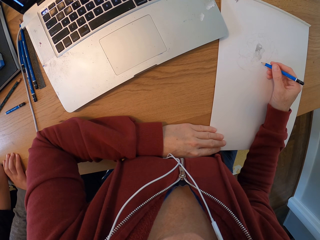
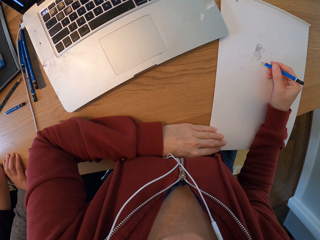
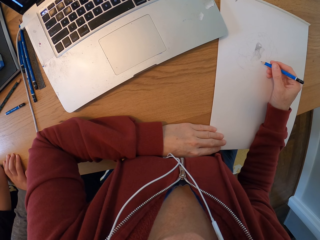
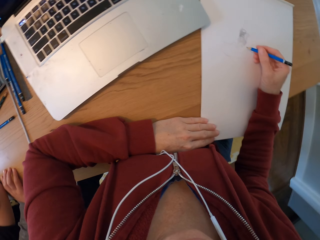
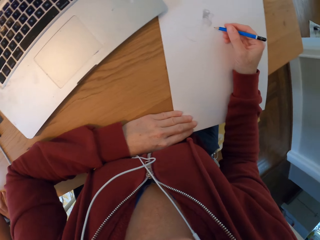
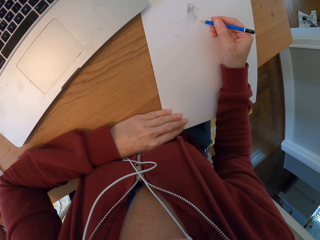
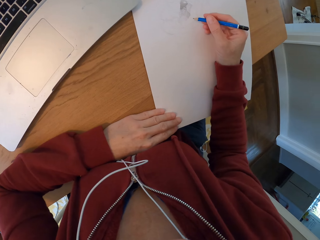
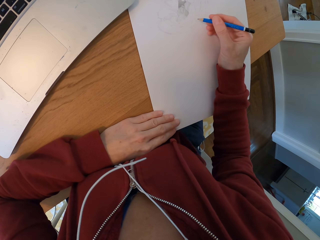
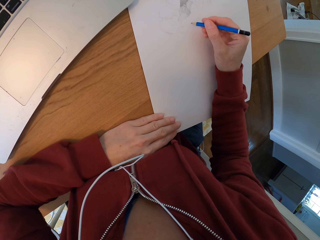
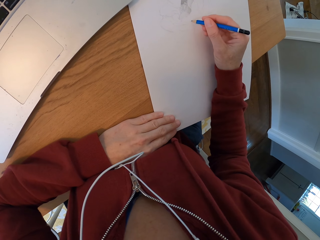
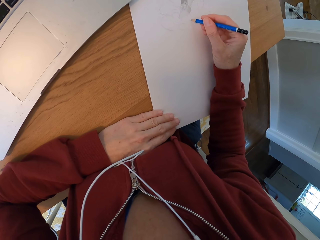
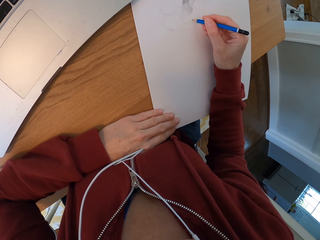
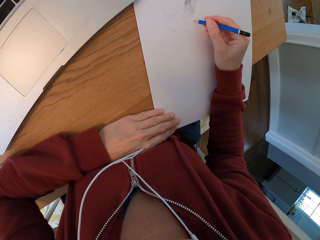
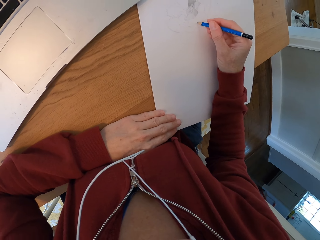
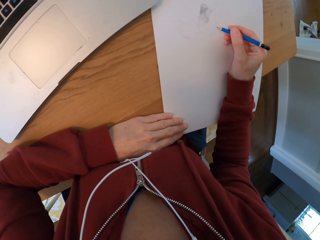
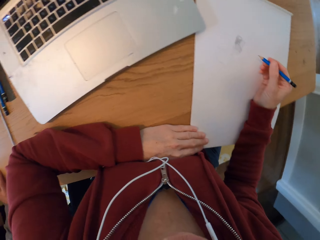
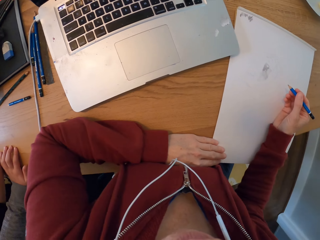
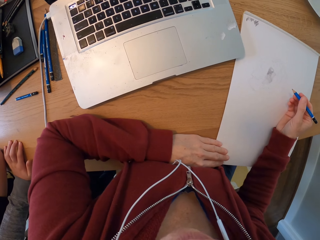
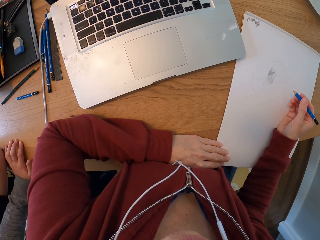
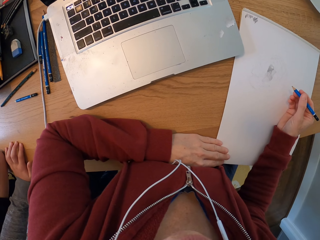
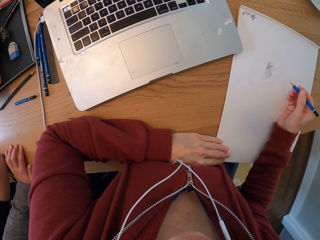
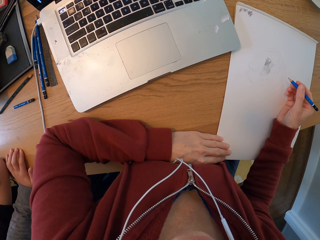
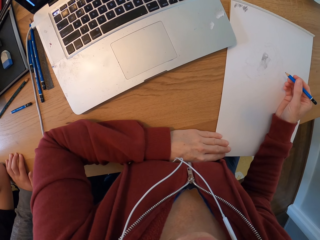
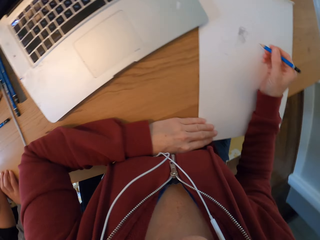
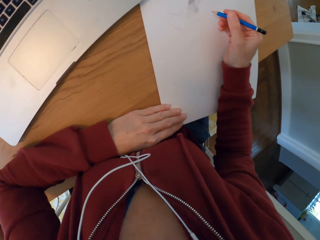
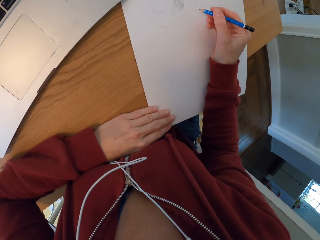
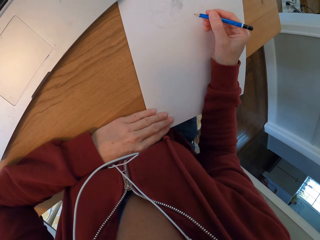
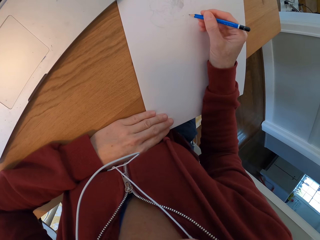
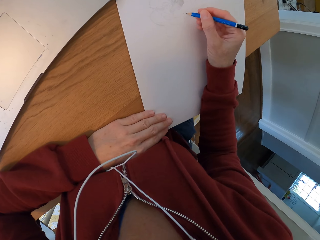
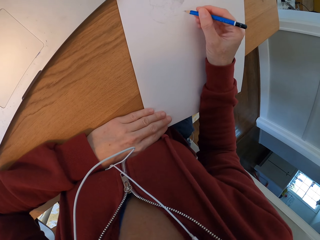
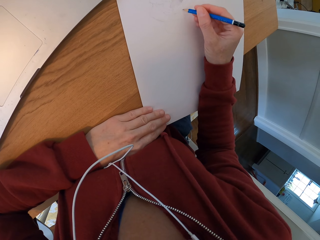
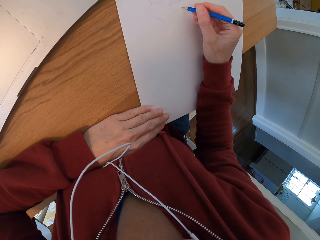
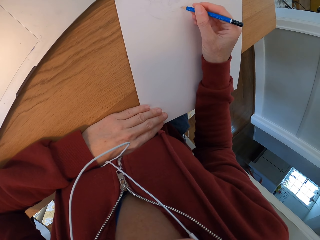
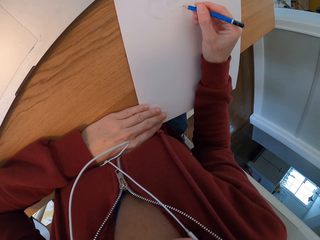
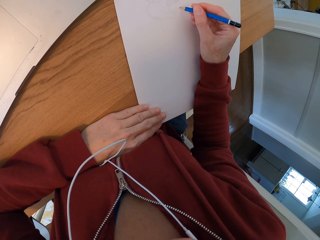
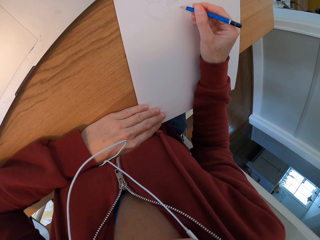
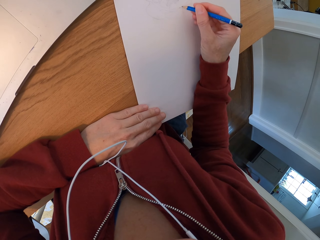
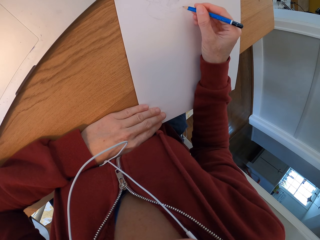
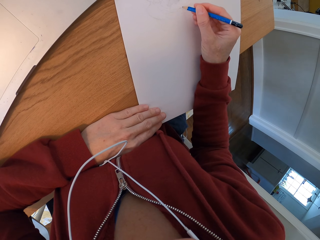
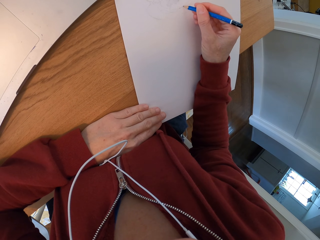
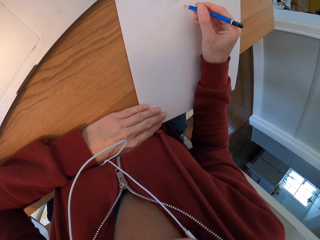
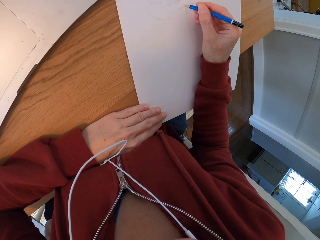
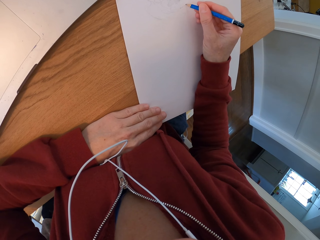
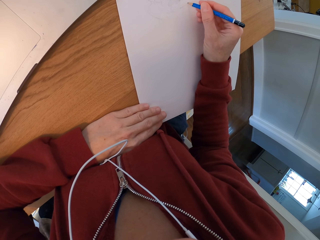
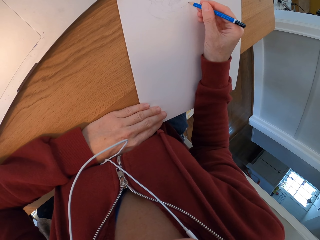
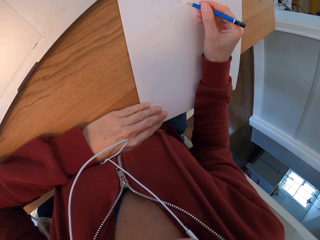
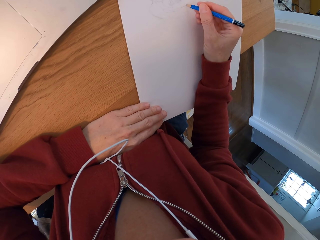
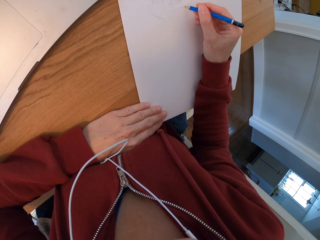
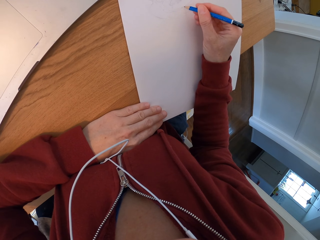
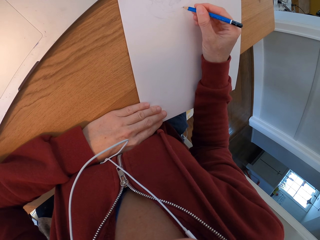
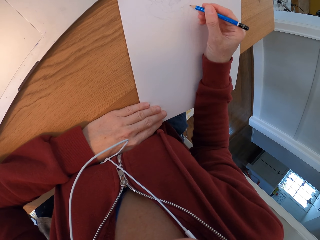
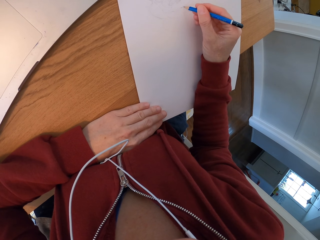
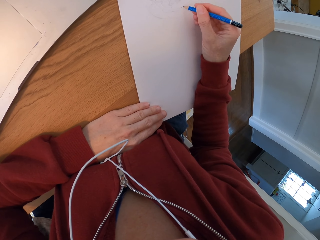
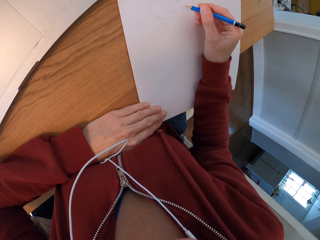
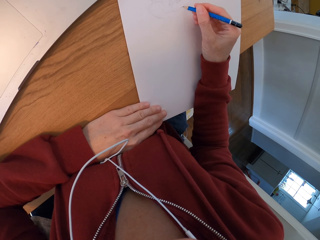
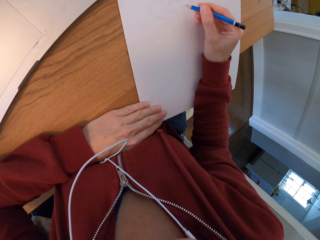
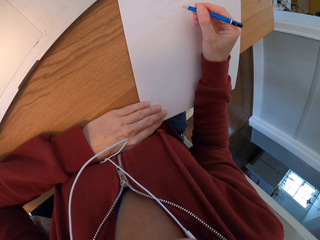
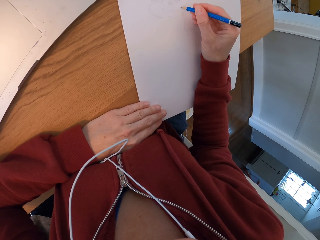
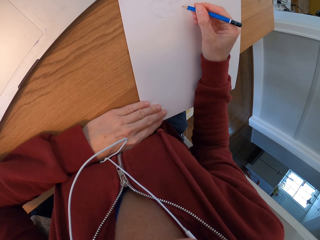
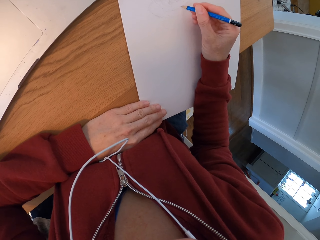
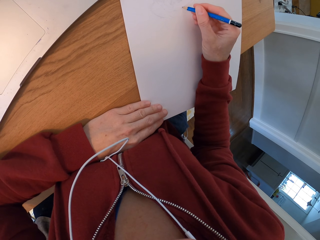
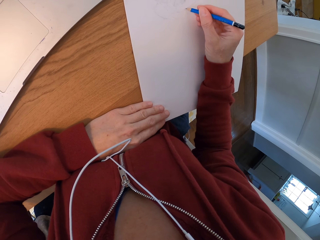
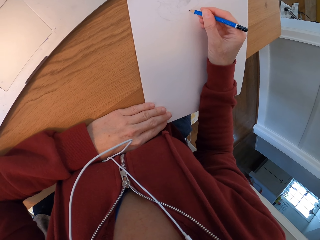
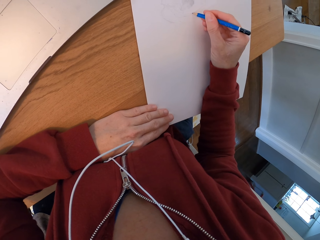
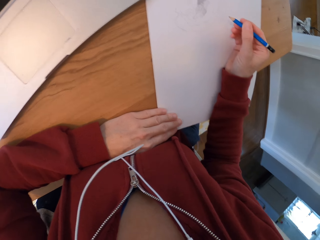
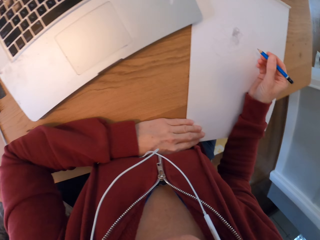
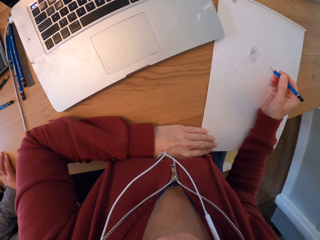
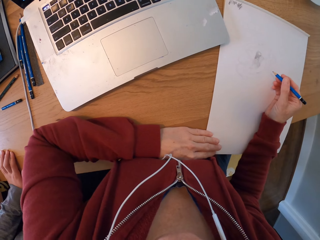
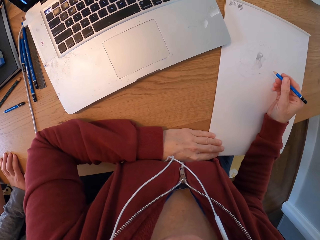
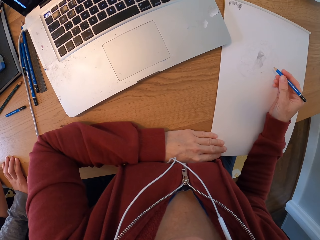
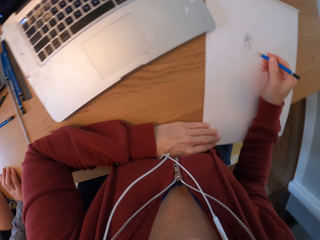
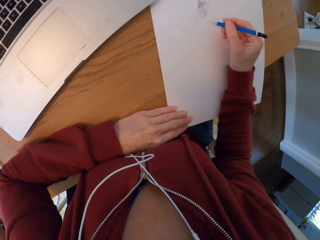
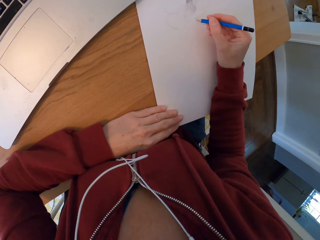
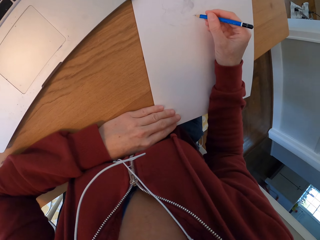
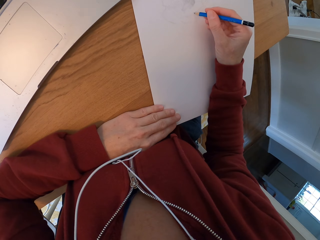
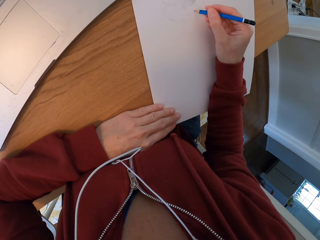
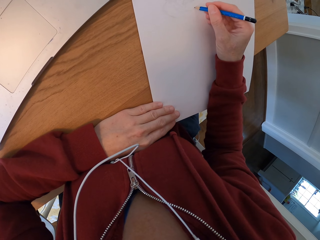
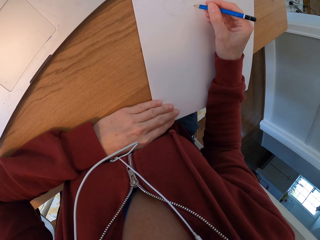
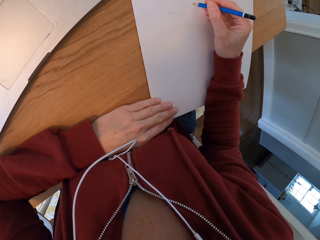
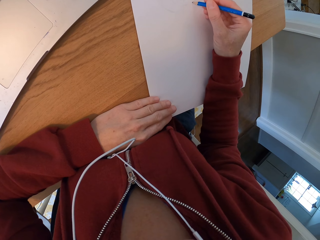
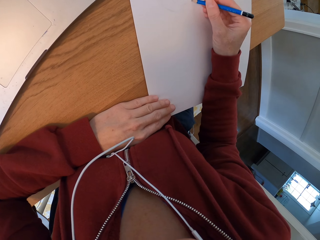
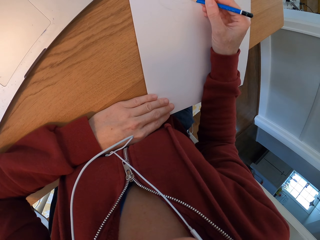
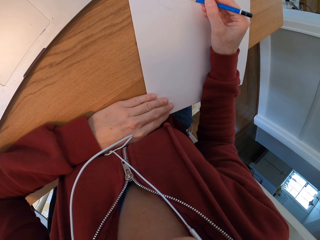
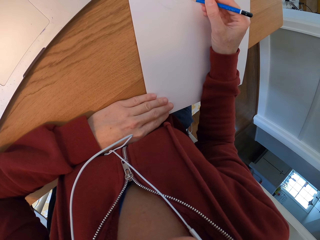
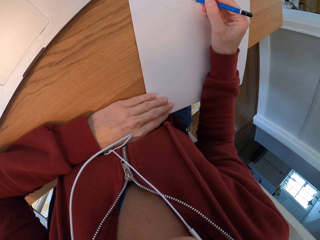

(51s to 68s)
The camera wearer draws on the plain paper. They hold the pencil. They look at the laptop. They draw on the paper. They look at the laptop. They draw on the paper.

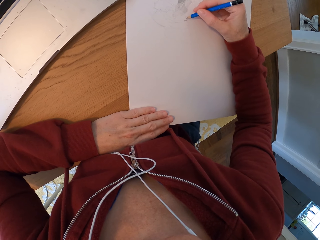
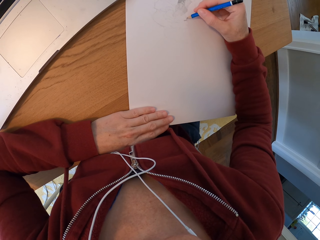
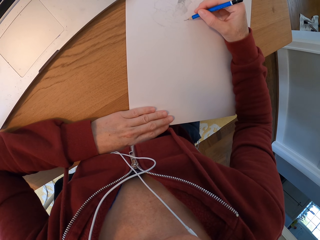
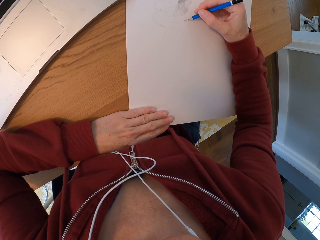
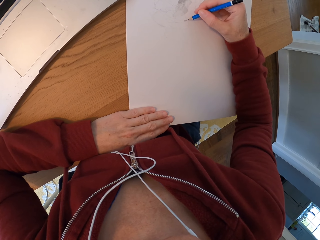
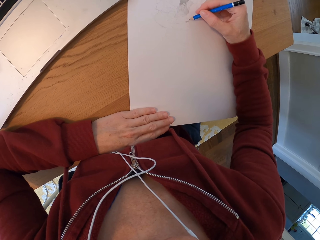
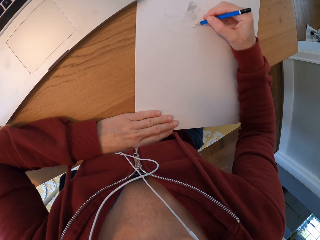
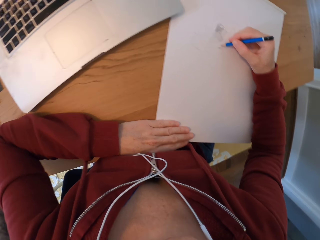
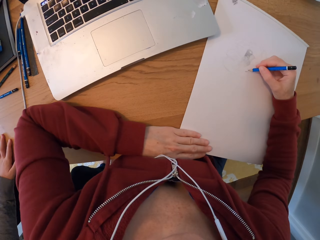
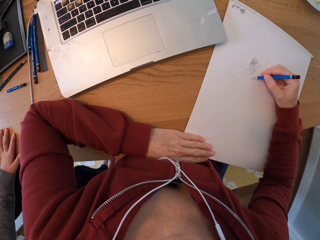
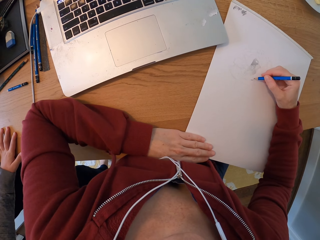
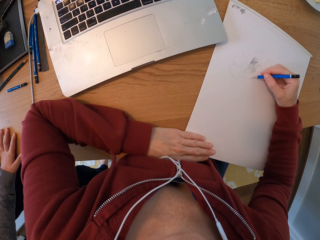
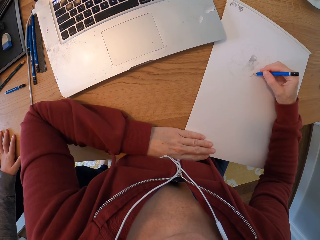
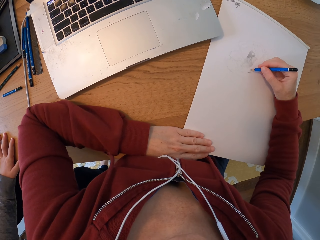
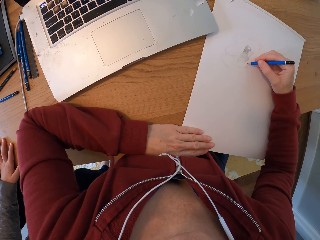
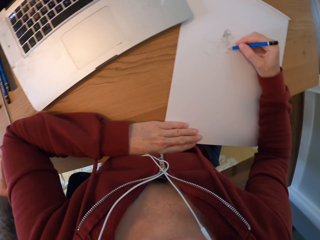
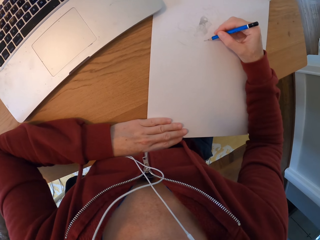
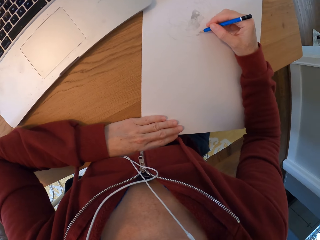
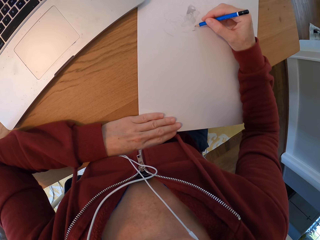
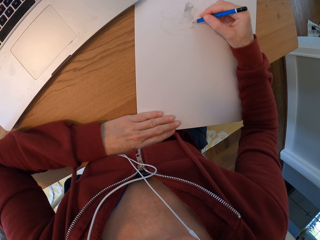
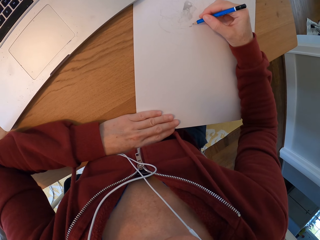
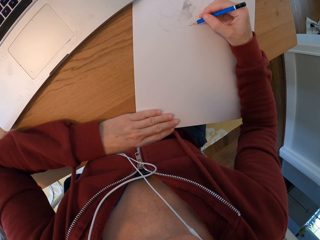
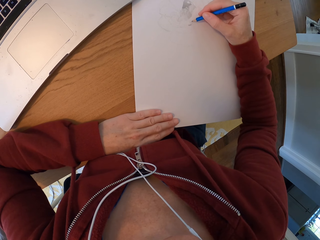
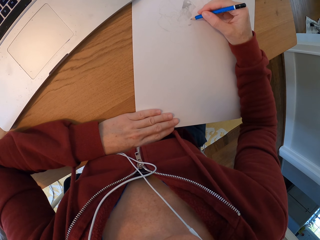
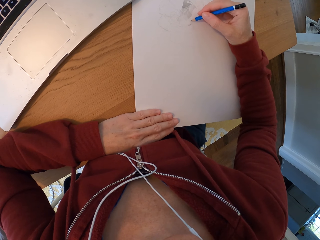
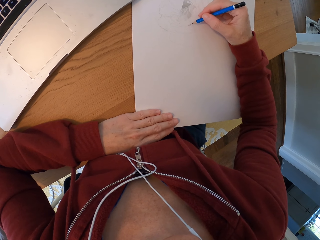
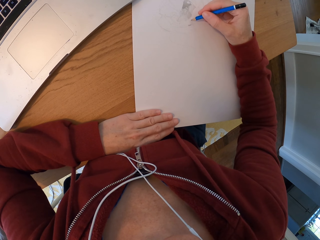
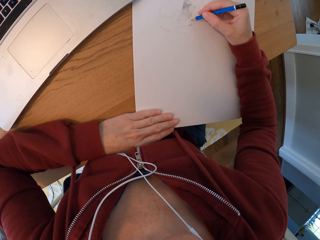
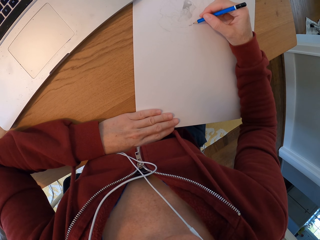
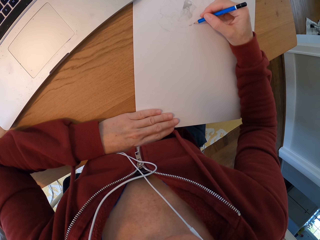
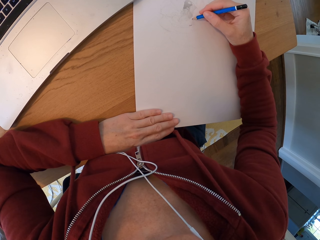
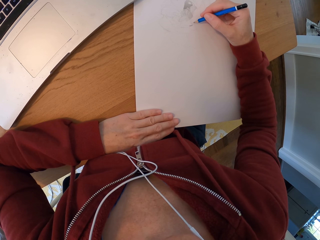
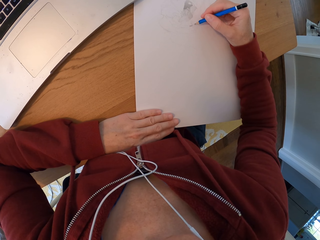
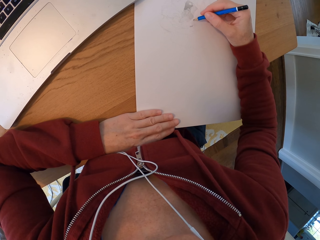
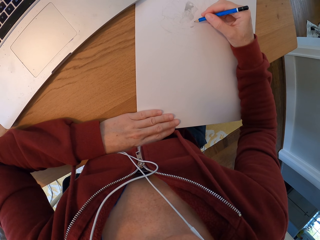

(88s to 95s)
The camera wearer looks at the laptop.
